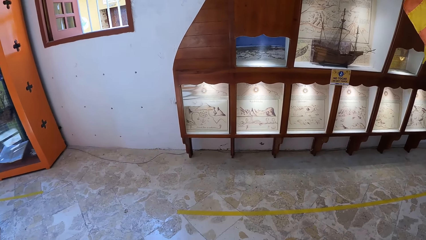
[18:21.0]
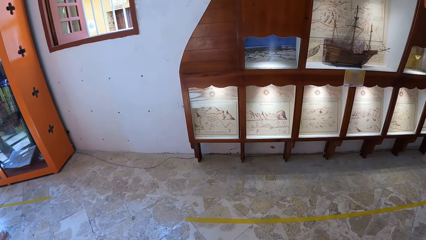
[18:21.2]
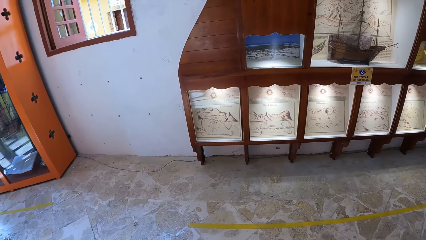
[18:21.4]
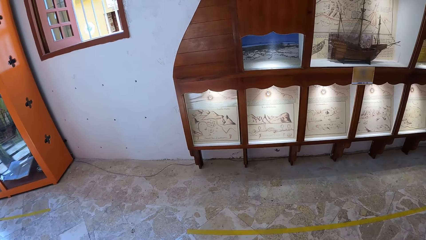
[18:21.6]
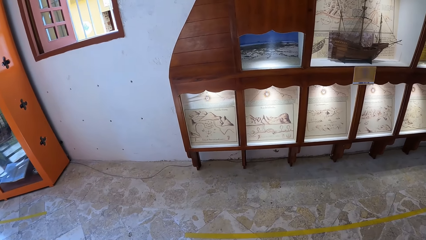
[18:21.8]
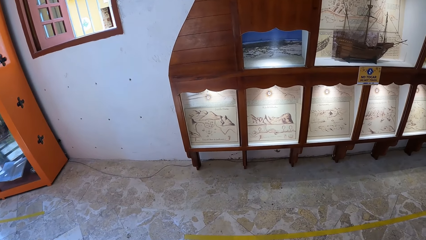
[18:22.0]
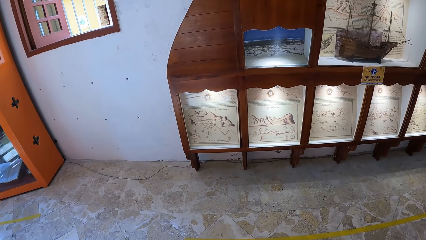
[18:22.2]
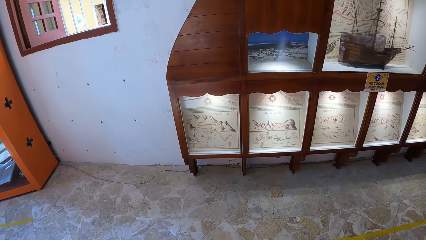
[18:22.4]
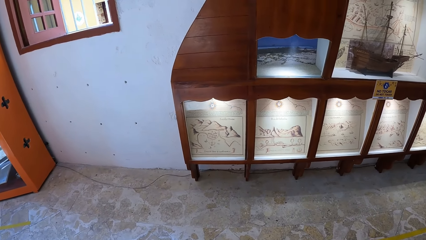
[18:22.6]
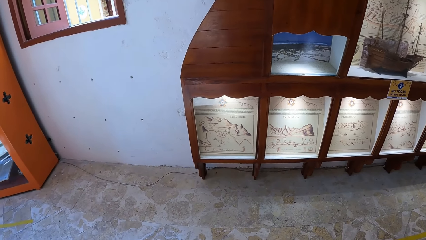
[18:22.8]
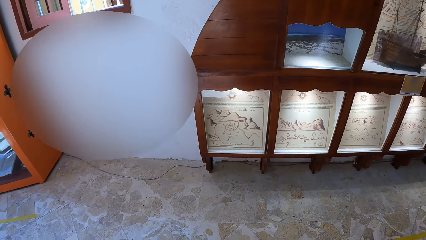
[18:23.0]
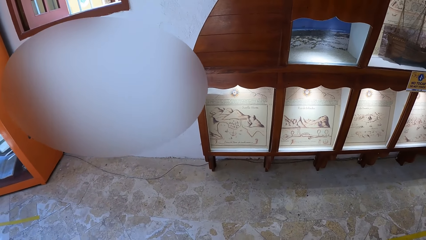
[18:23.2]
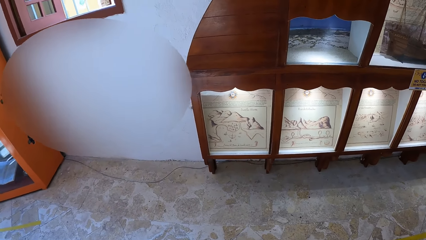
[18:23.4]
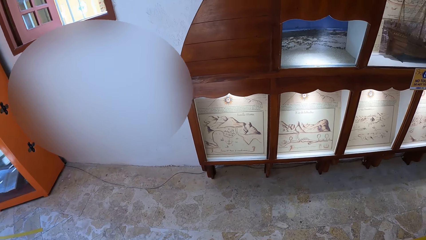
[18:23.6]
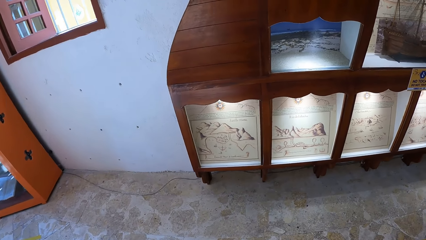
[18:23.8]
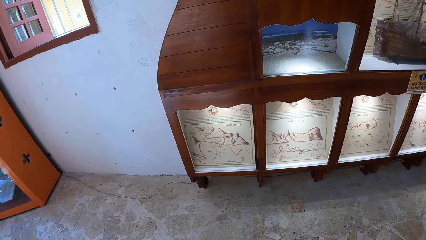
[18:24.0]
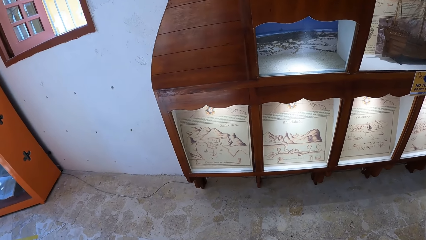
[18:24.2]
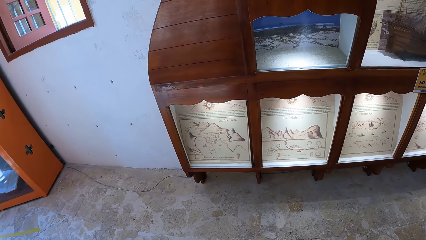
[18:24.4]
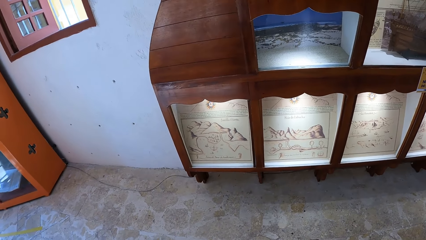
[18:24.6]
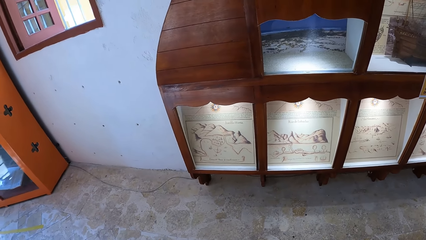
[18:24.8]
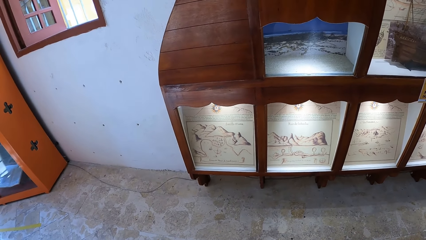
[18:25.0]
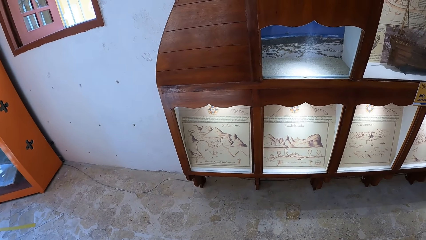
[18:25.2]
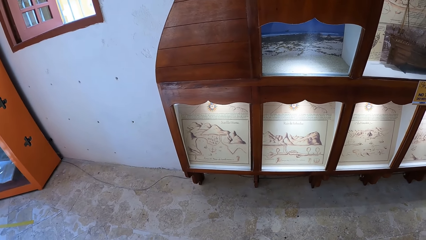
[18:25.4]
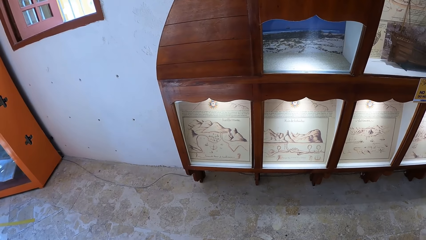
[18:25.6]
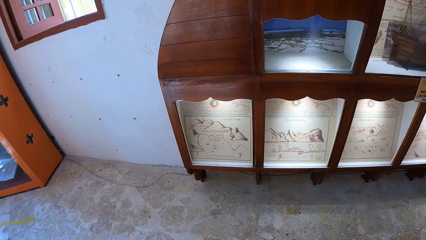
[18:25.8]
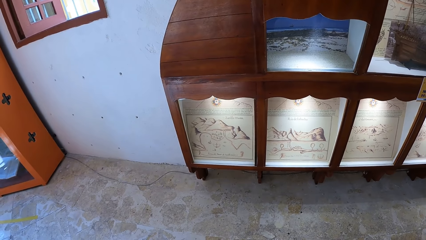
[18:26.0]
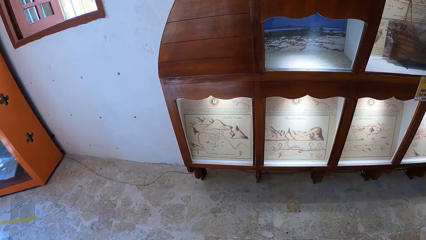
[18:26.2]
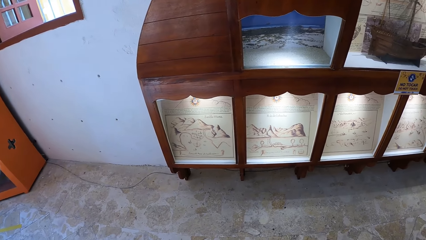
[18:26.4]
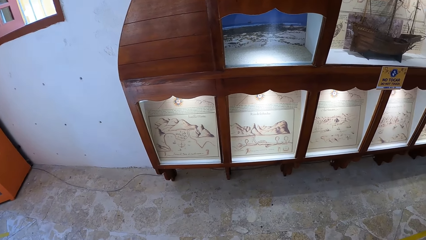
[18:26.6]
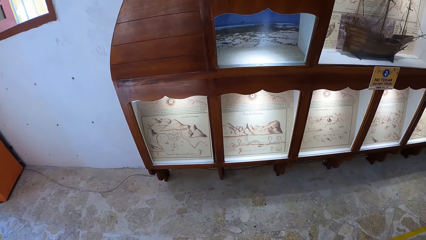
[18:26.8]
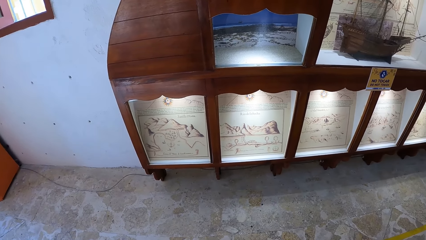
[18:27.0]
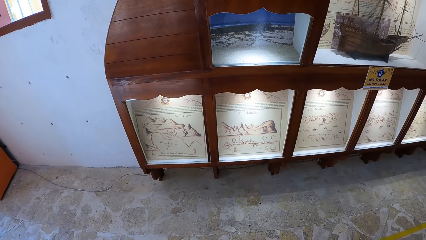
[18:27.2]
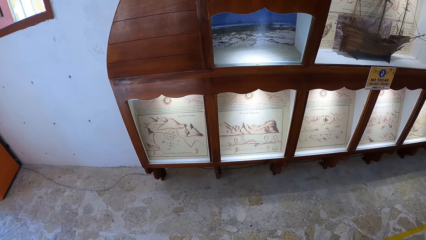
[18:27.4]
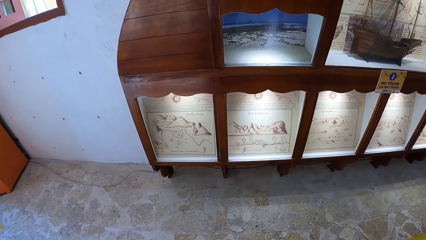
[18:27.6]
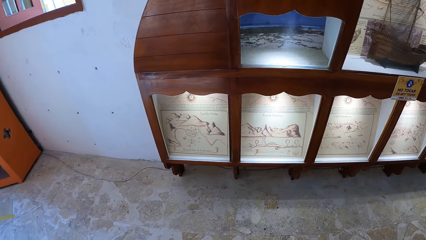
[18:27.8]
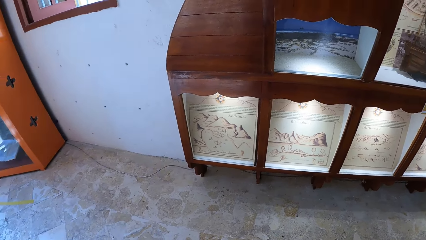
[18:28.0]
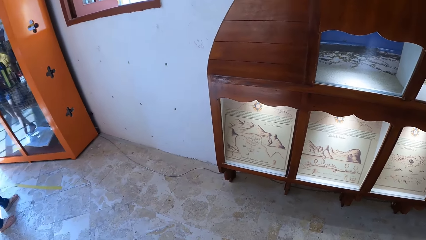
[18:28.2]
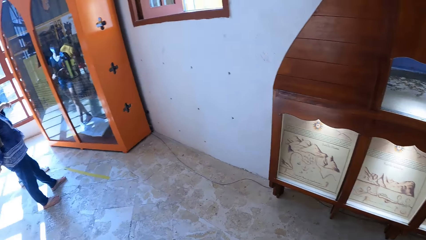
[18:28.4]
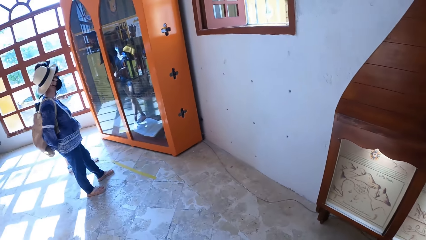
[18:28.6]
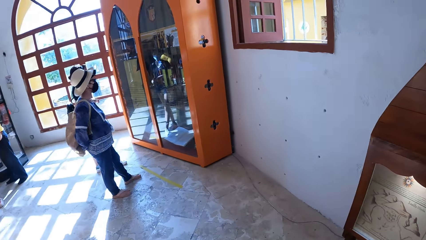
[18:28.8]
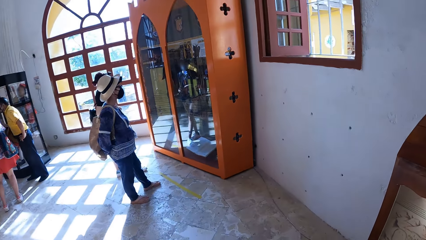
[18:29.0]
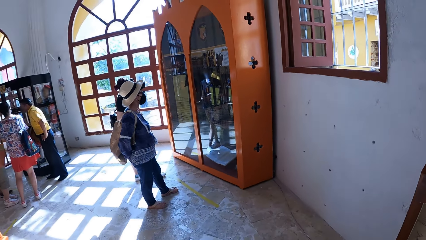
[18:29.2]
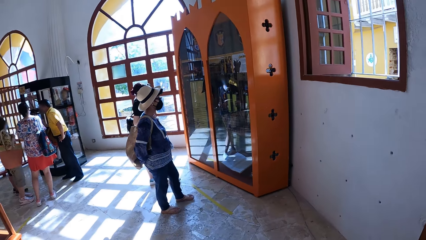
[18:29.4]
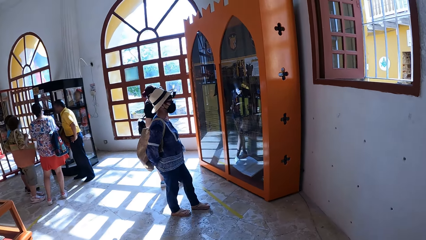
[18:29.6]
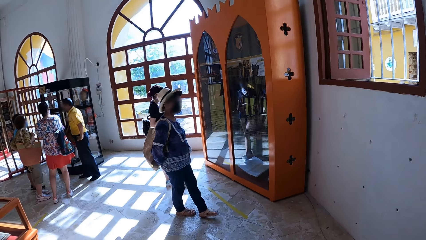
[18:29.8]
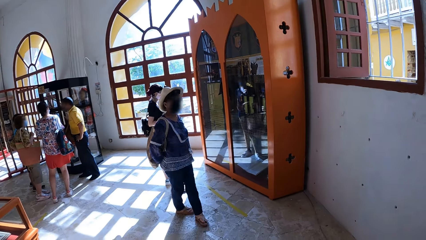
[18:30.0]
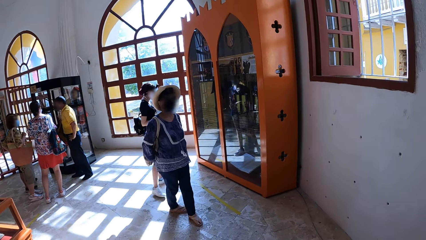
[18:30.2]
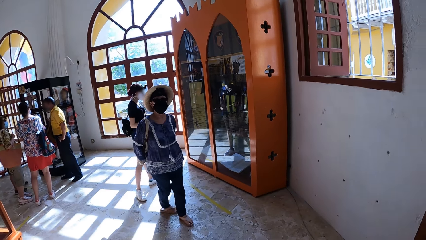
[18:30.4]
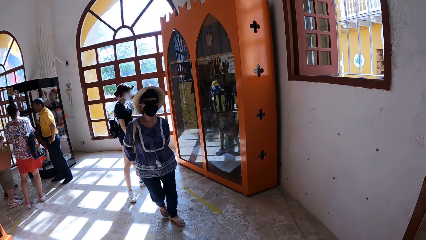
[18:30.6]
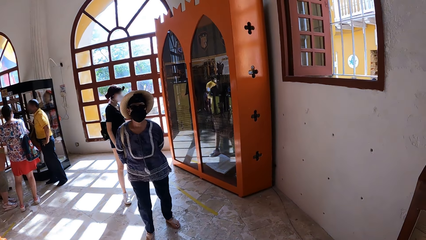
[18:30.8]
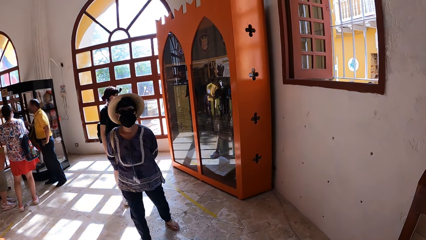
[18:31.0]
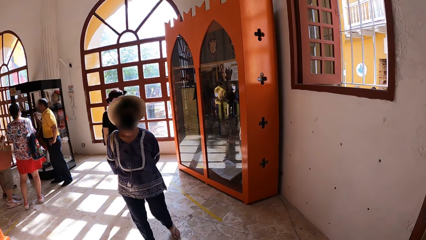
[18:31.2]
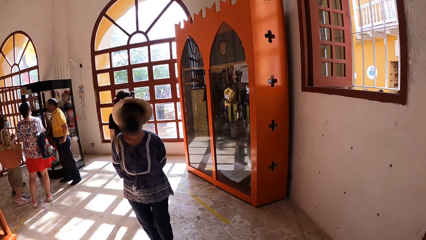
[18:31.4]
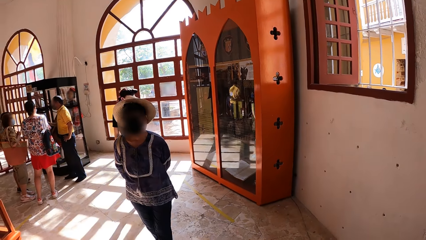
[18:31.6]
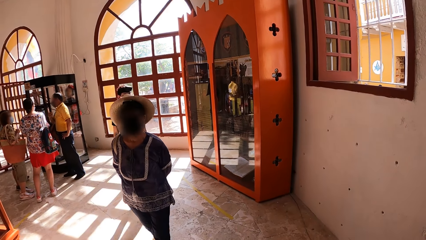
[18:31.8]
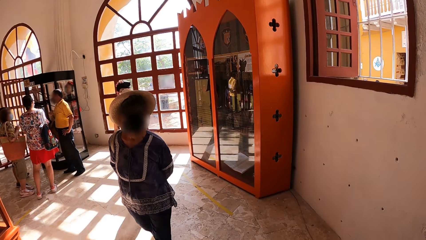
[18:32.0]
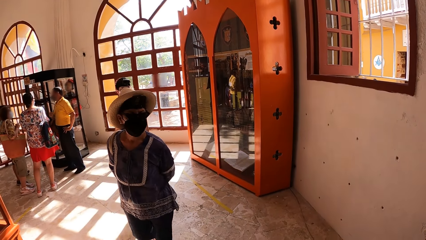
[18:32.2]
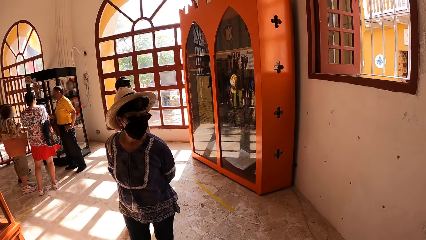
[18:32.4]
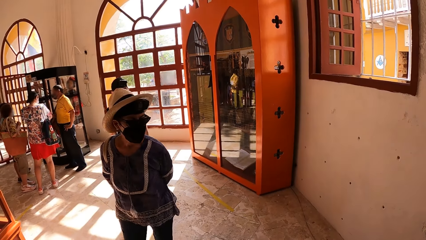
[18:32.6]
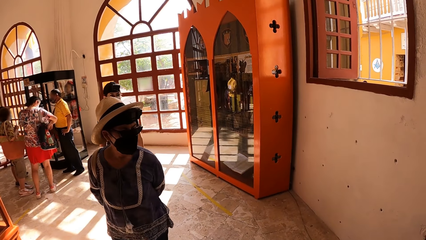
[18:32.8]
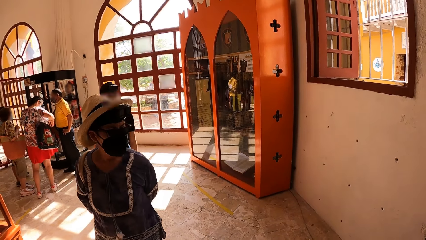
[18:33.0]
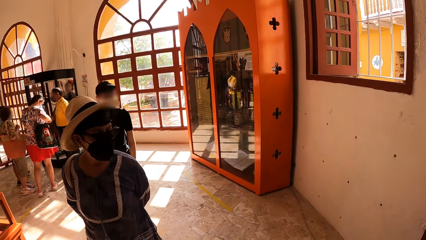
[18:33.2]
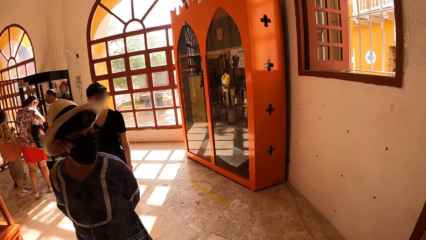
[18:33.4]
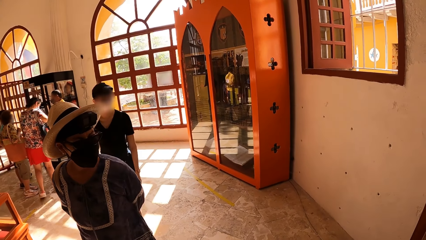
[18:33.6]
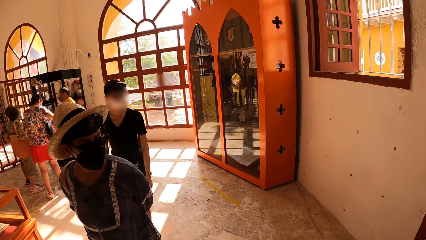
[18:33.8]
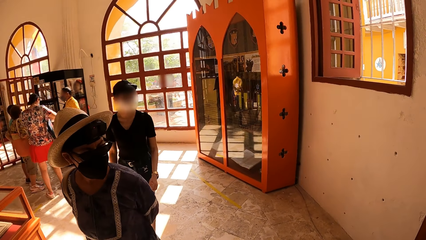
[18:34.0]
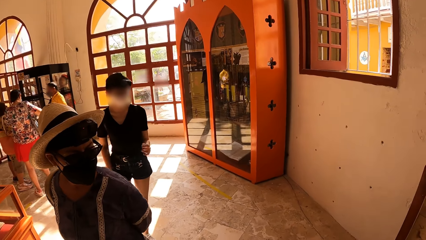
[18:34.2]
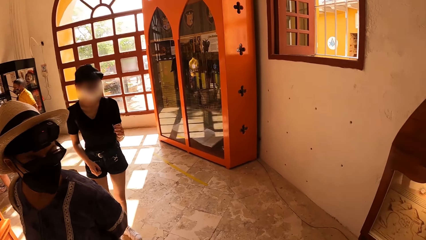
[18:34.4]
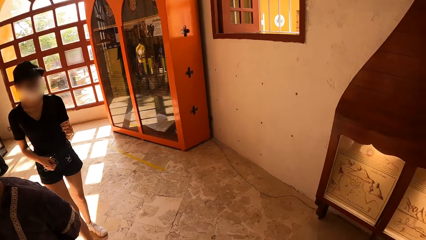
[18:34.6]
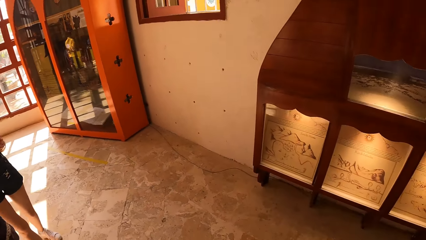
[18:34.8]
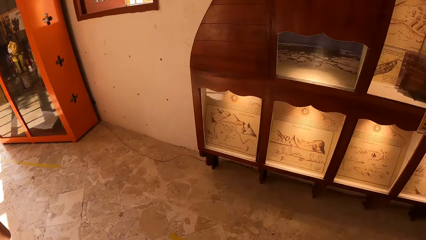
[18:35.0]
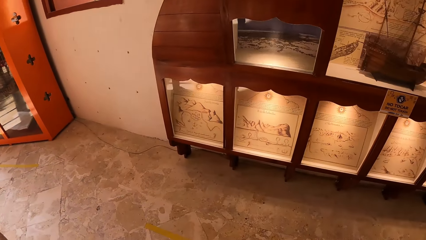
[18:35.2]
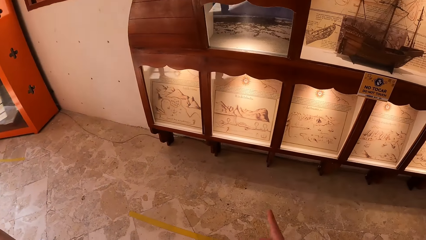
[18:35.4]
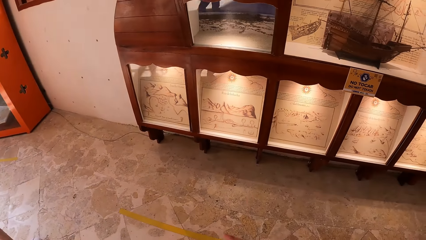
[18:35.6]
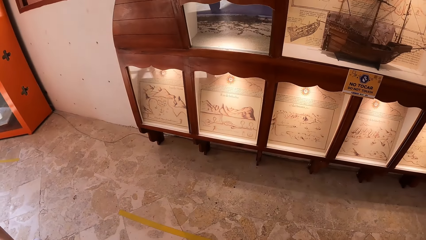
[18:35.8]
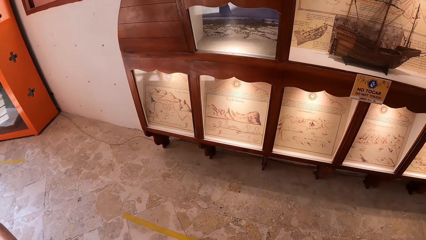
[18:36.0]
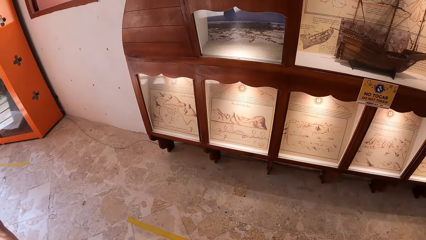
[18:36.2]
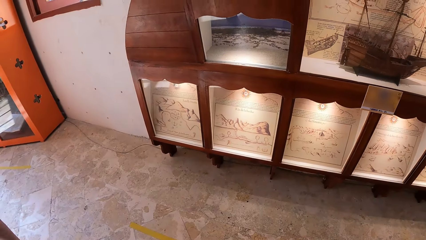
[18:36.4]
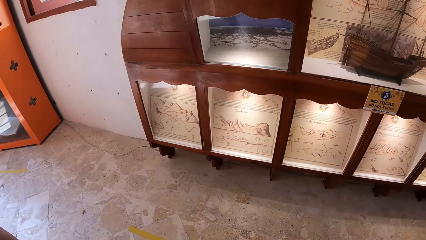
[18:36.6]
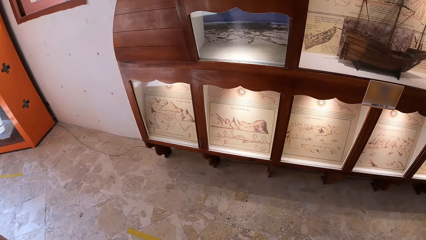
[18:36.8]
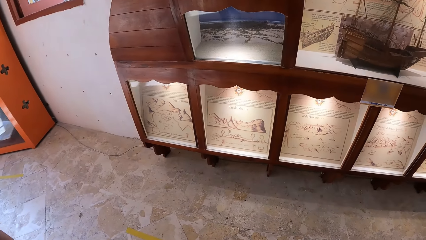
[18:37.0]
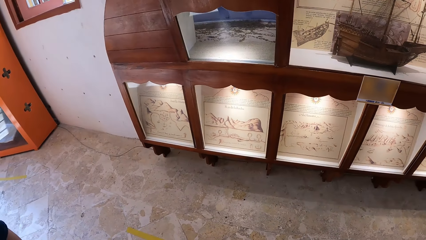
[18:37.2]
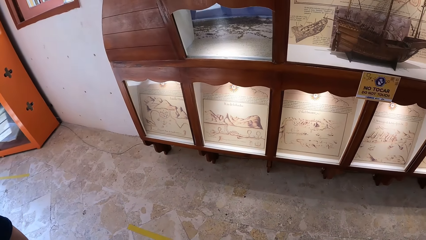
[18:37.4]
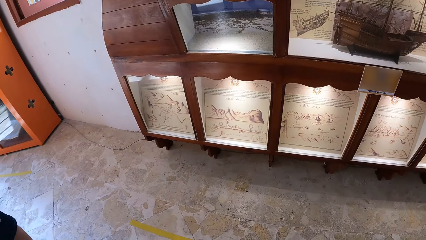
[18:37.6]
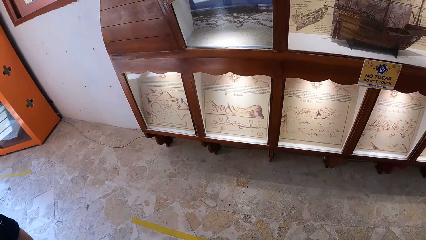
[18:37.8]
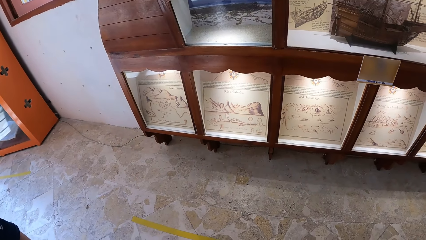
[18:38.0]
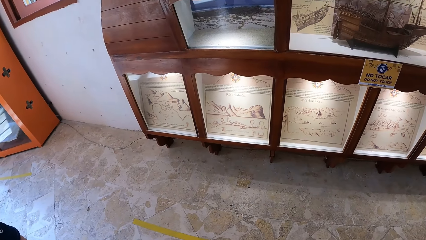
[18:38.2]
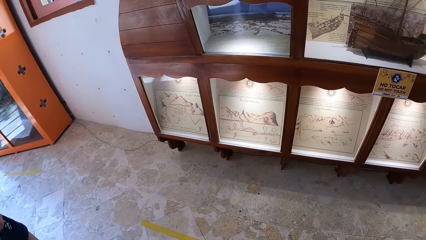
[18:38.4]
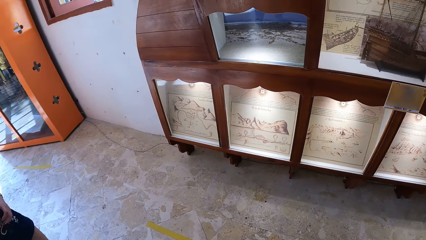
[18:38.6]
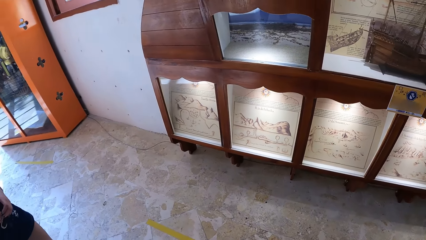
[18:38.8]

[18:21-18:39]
The camera wearer looks at a document in the exhibition glass in the museum. A woman and another woman look at artworks in the exhibition glass. The woman and the other woman walk towards the camera wearer. The first woman interacts with the camera wearer and the other woman. The camera wearer points at the document in the museum with her right hand.
